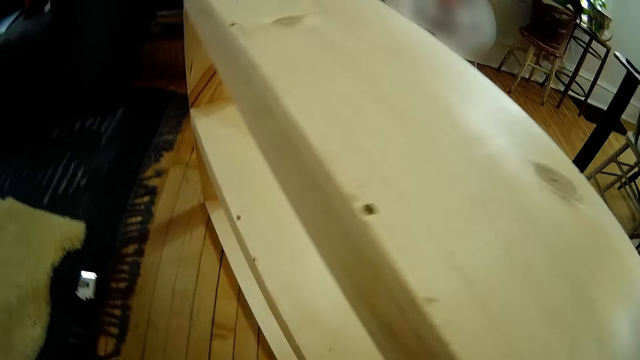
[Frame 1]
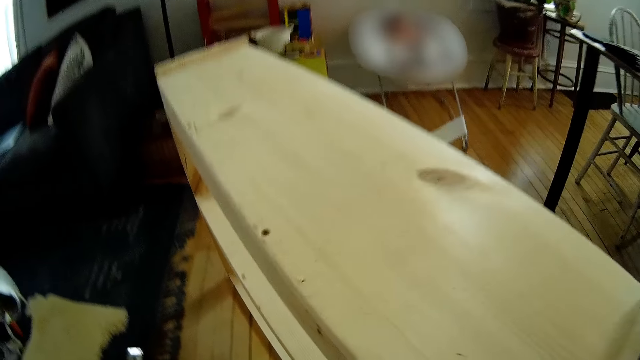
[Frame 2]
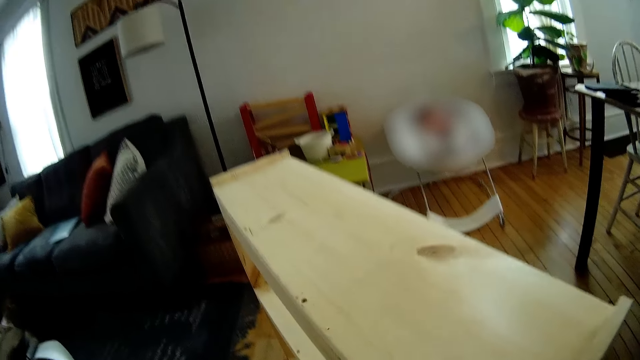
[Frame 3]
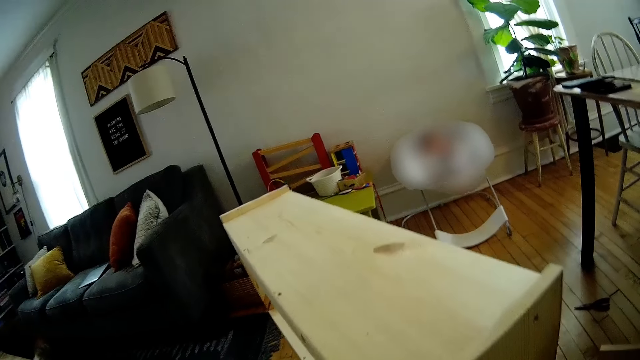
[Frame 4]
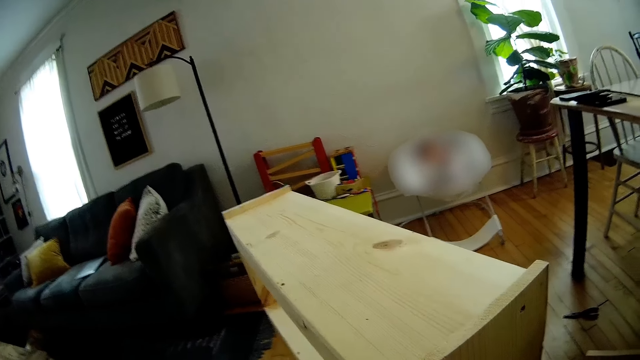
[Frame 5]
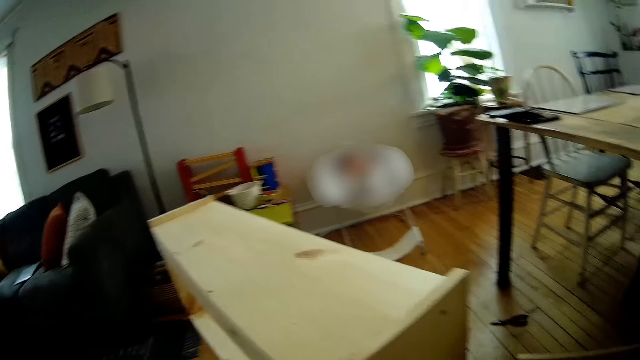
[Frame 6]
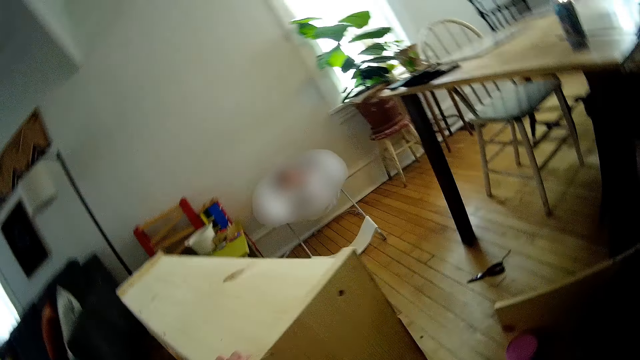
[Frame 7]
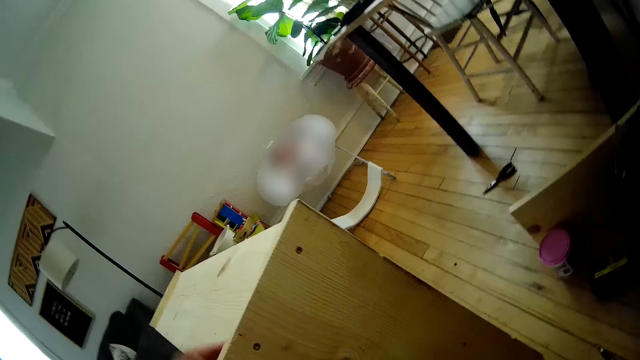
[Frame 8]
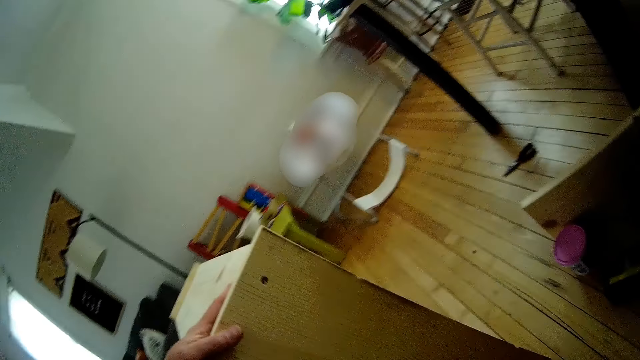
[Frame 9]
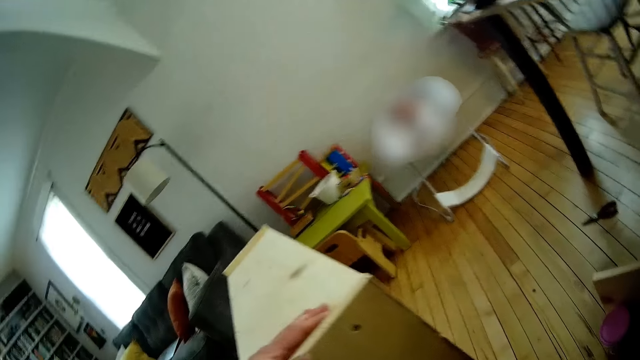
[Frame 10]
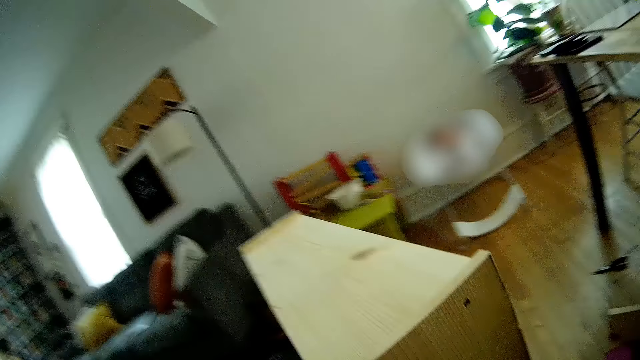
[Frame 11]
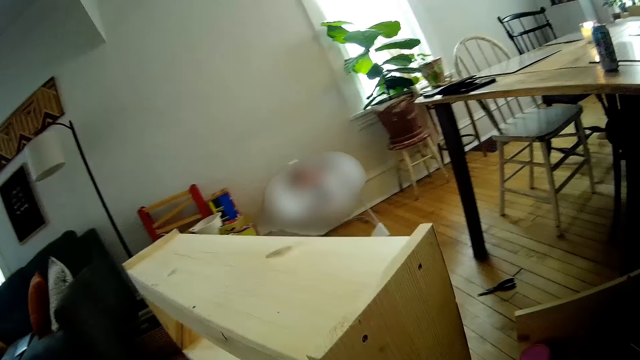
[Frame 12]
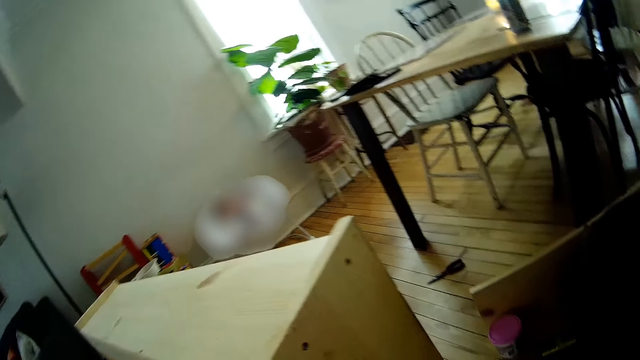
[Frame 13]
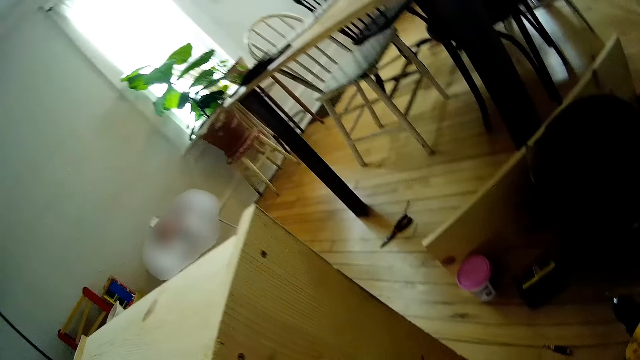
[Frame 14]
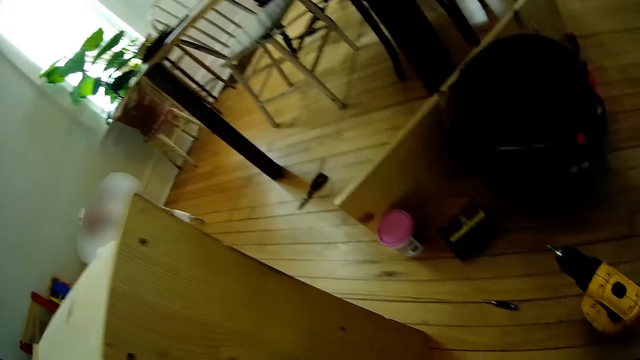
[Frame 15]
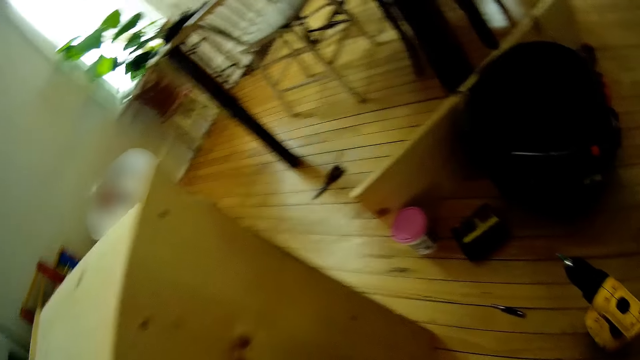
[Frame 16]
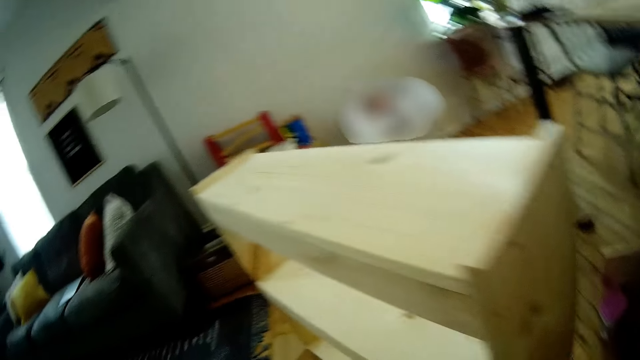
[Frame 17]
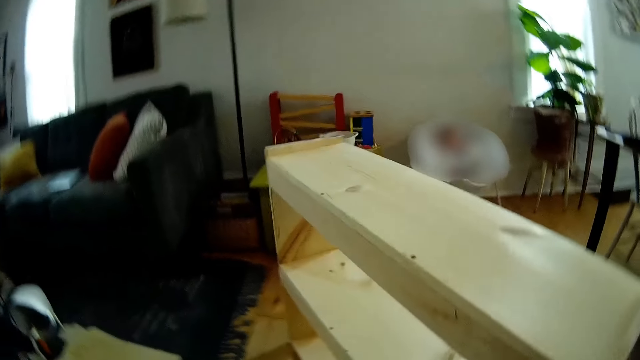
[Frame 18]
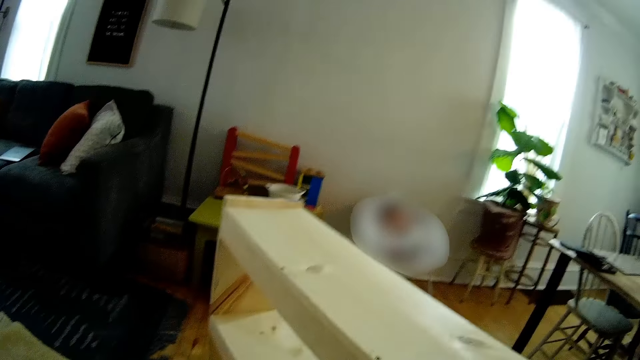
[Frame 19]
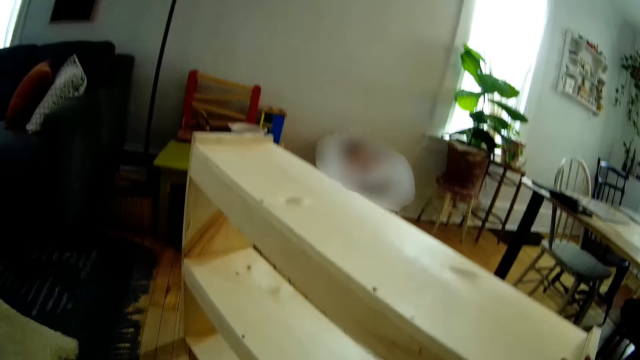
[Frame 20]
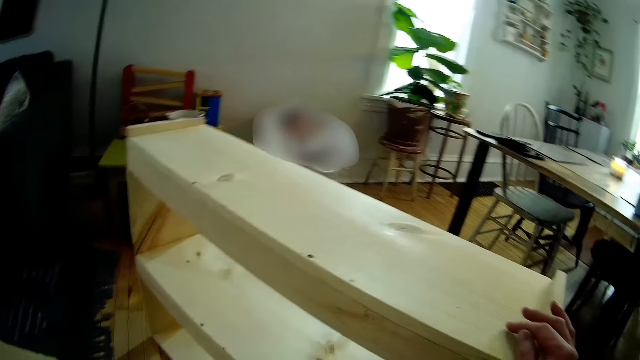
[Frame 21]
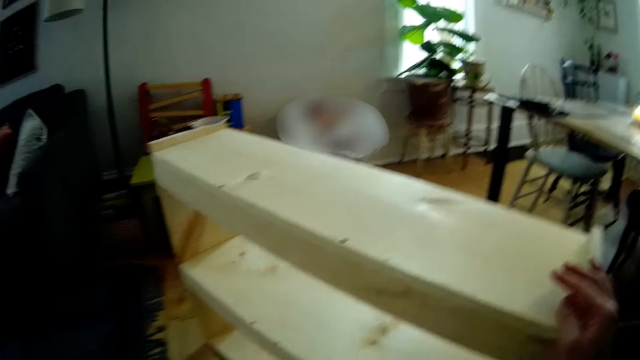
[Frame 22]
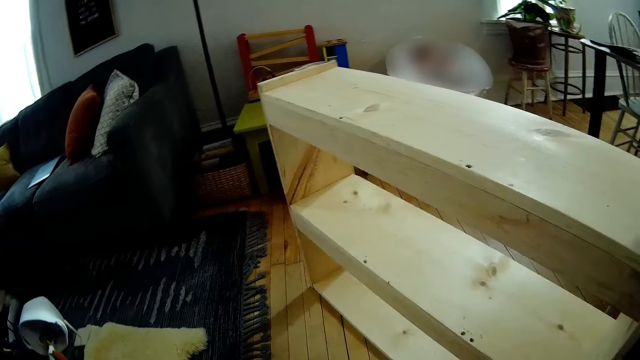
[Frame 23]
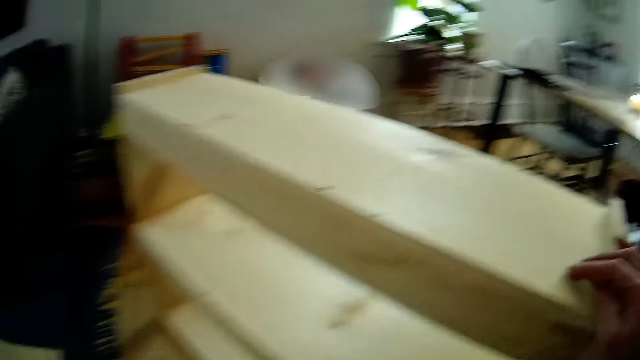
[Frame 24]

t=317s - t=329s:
The camera wearer looks around the house. He touches the shelf with his left hand, removes his left hand from the shelf, and touches the shelf with his left hand. He walks around the house. He removes his left hand from the shelf. He looks at a drill driver on the floor. He walks around the house again. He touches the shelf with his right hand.

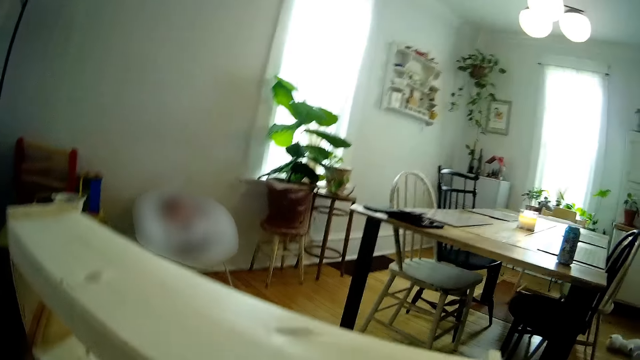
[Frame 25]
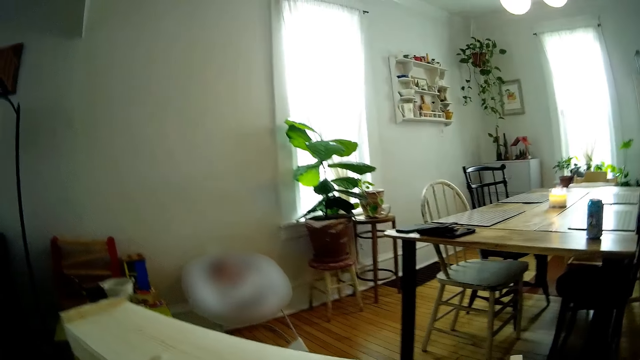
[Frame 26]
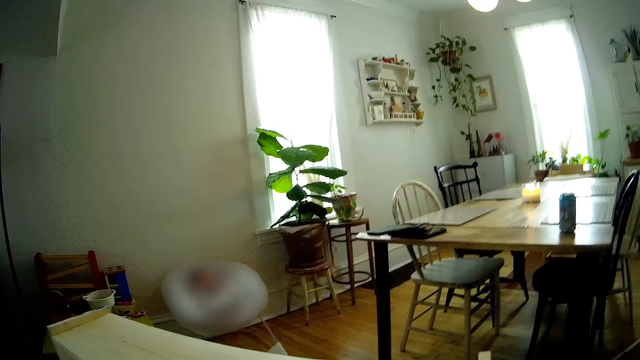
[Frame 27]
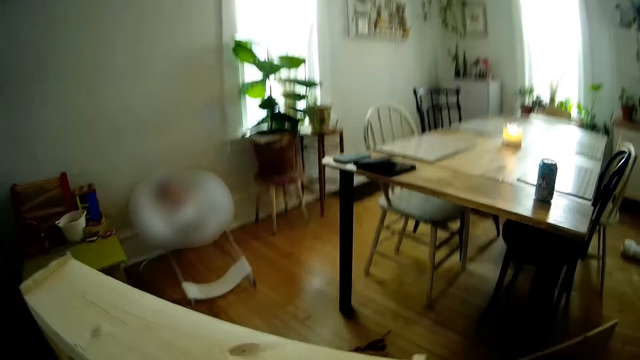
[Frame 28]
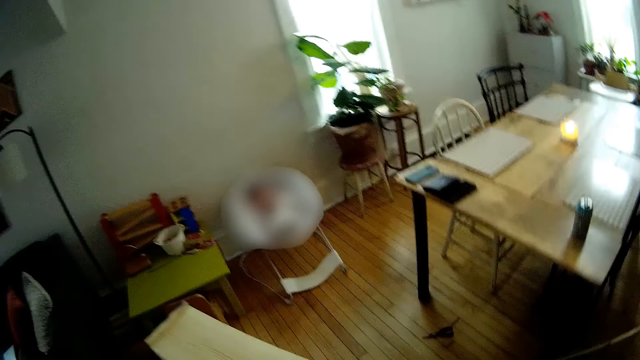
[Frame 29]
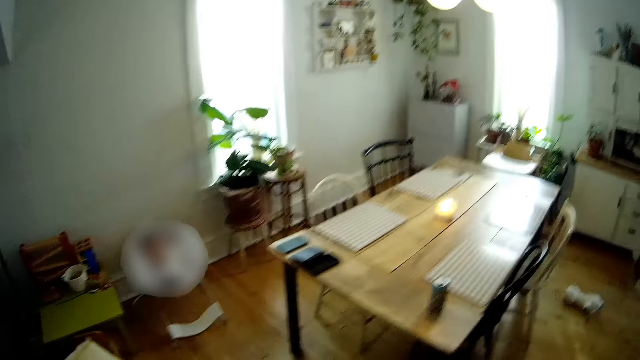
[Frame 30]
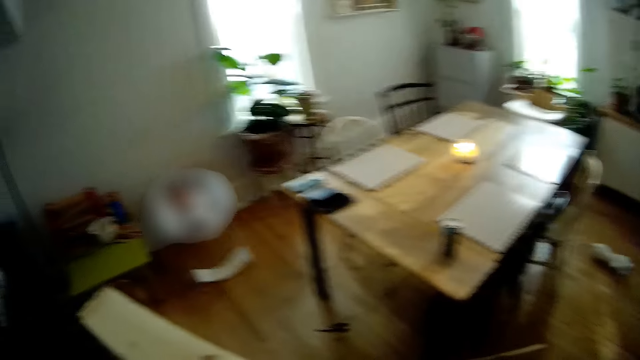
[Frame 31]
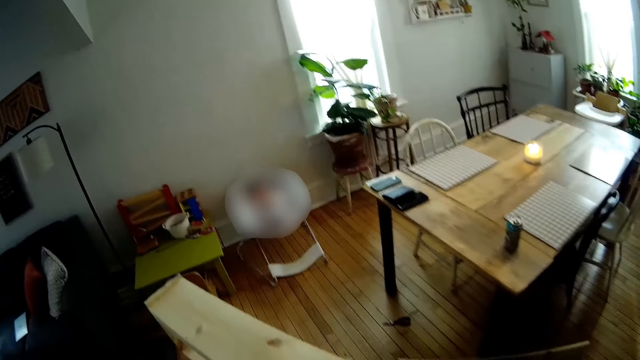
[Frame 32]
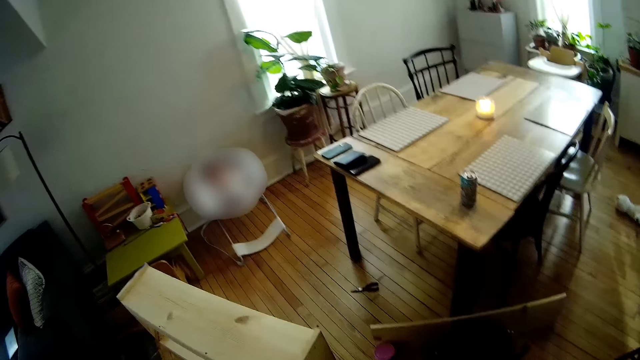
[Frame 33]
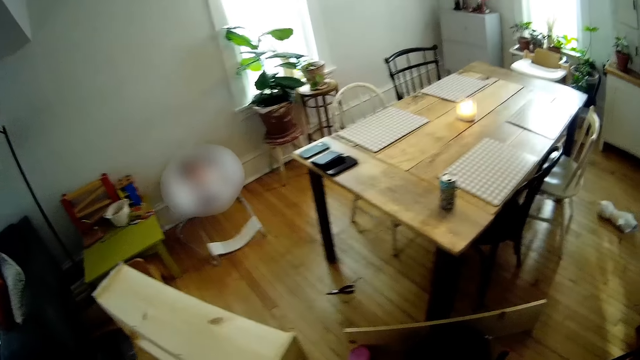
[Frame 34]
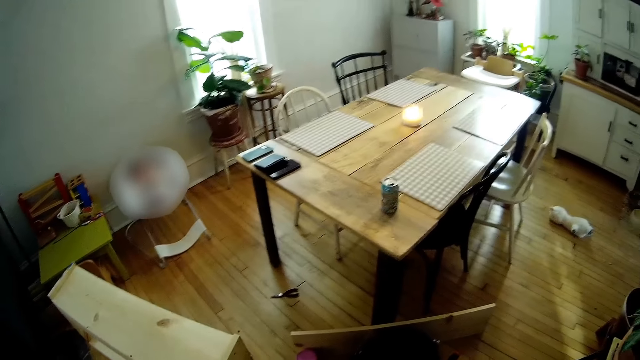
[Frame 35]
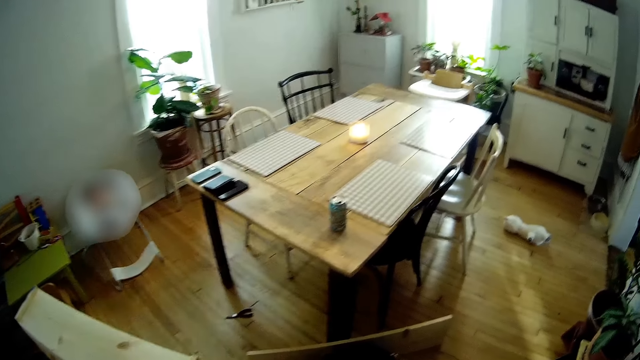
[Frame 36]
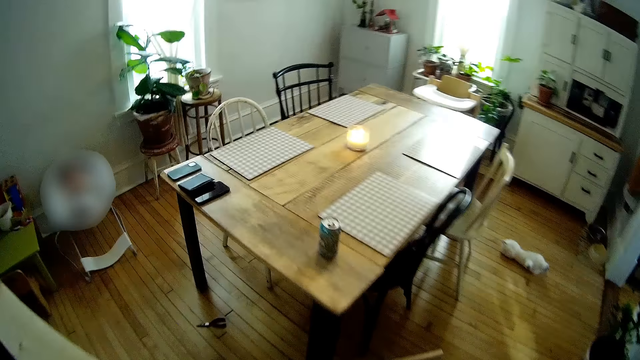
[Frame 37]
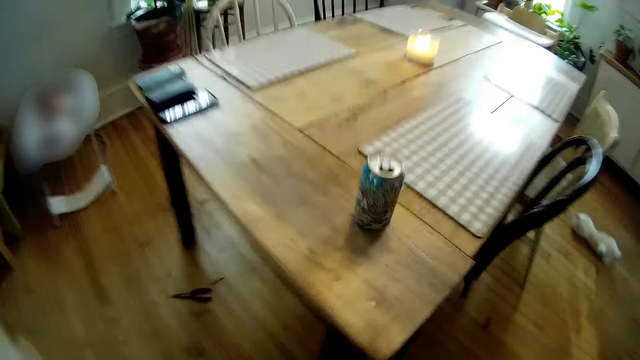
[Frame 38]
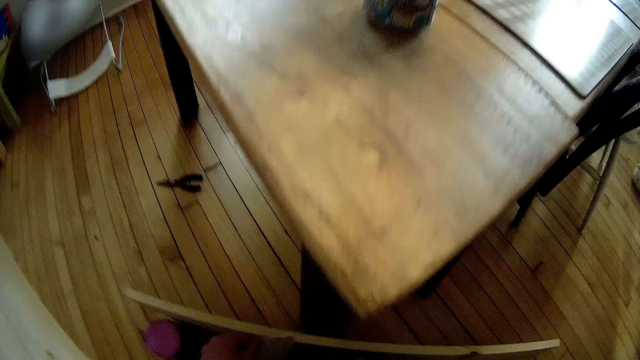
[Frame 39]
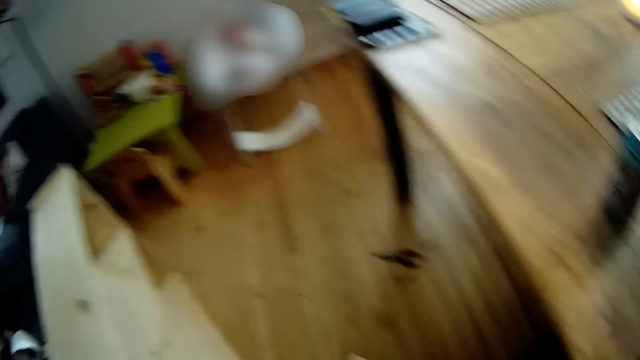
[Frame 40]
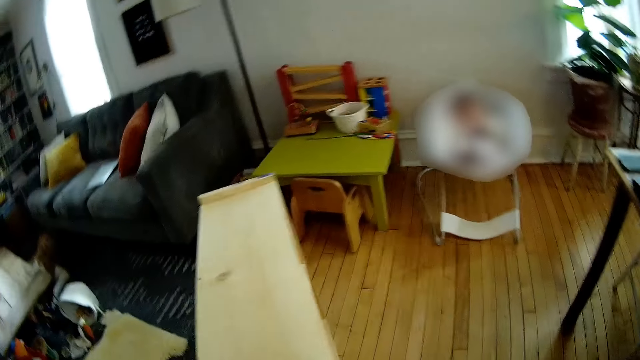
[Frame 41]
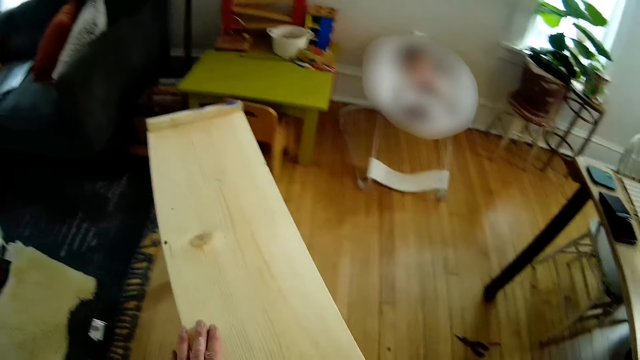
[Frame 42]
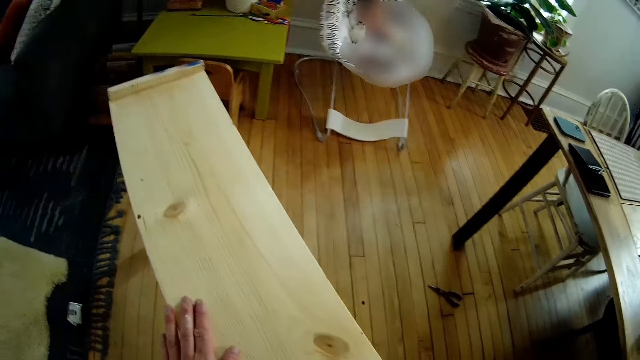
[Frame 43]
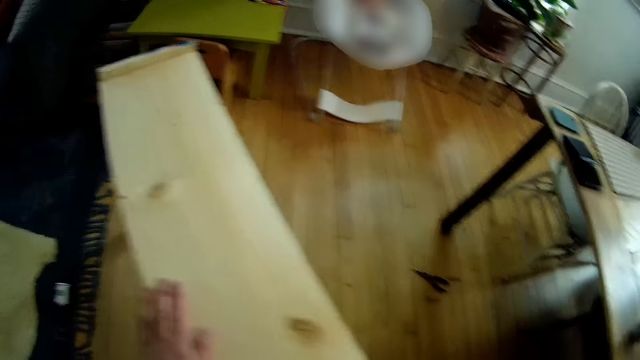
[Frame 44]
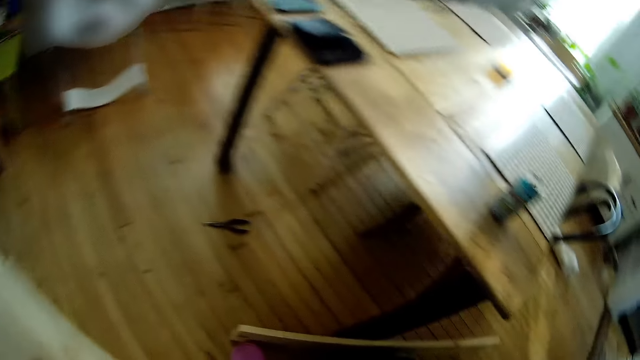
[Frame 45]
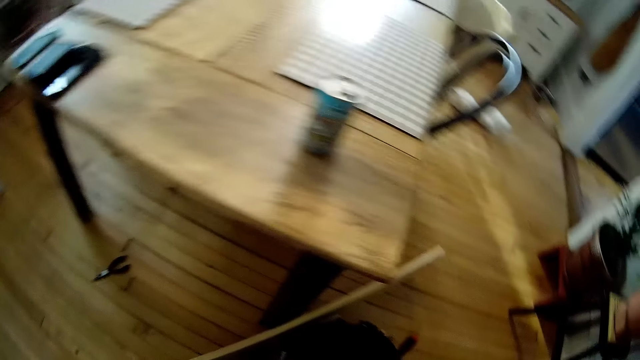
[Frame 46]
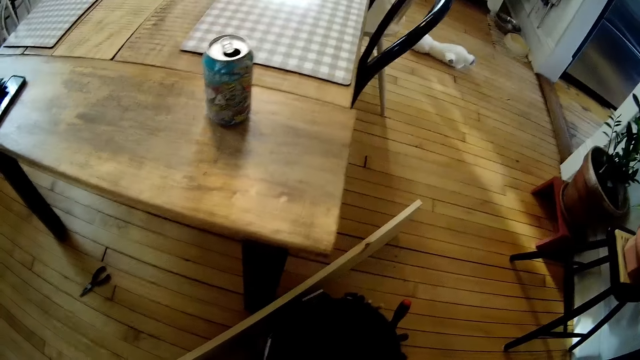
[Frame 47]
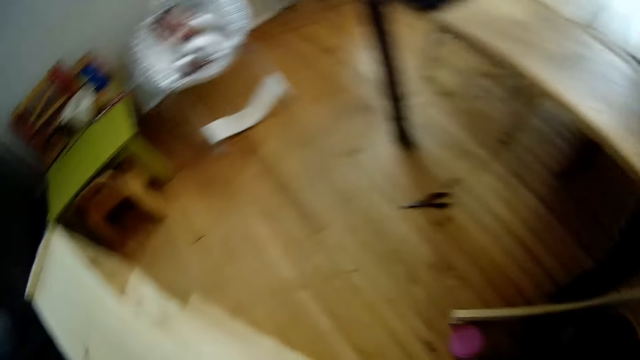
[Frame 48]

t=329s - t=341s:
The camera wearer walks around the house. He interacts with a woman. He walks around the house repeatedly. He picks up an emery paper on the floor with his left hand. He places his left hand on the shelf. He moves towards a table. He turns back to the shelf.
